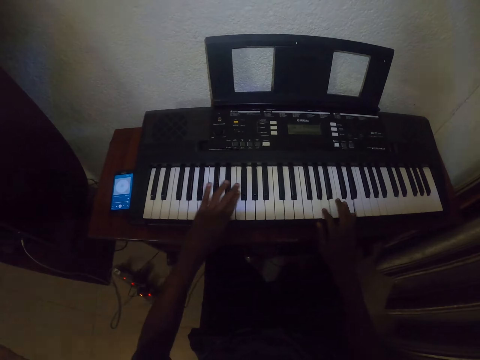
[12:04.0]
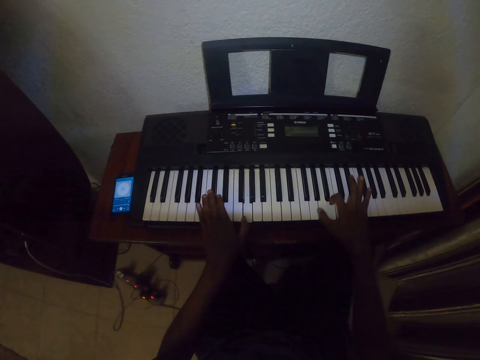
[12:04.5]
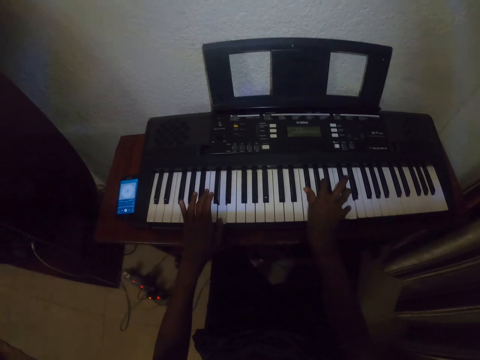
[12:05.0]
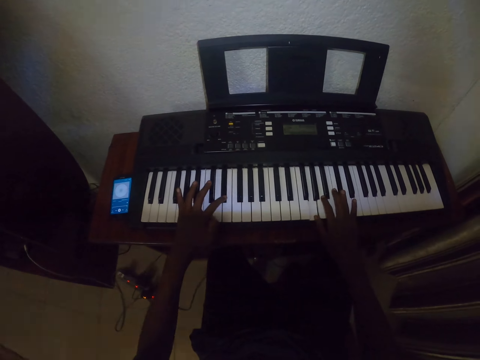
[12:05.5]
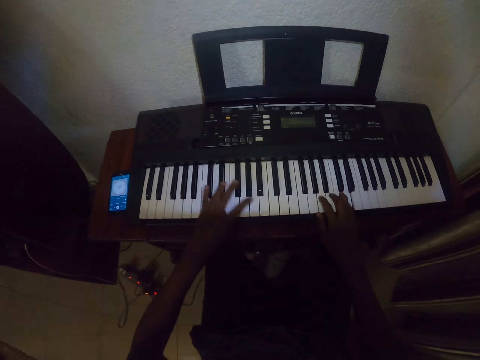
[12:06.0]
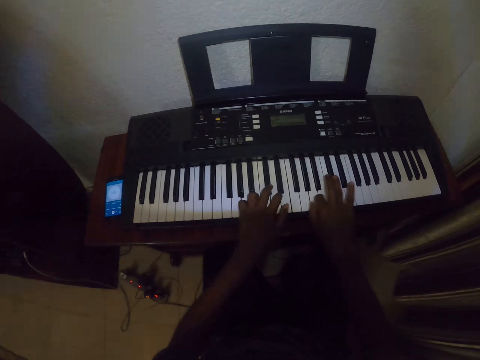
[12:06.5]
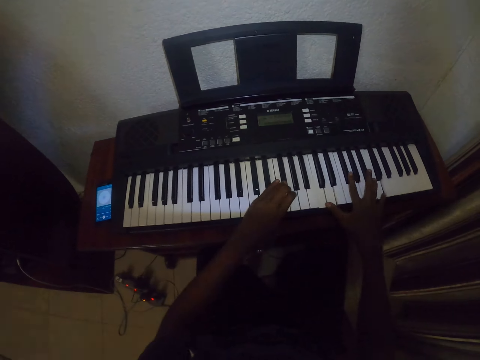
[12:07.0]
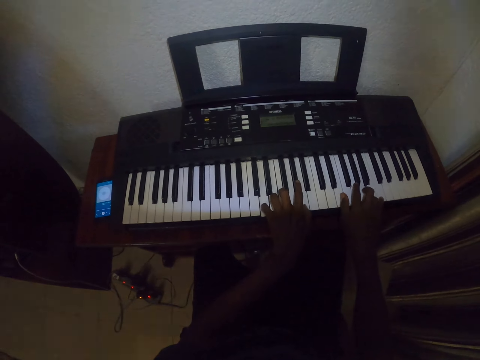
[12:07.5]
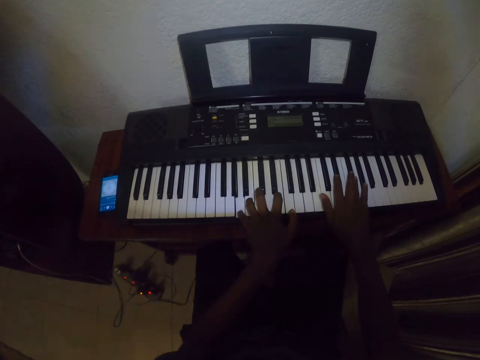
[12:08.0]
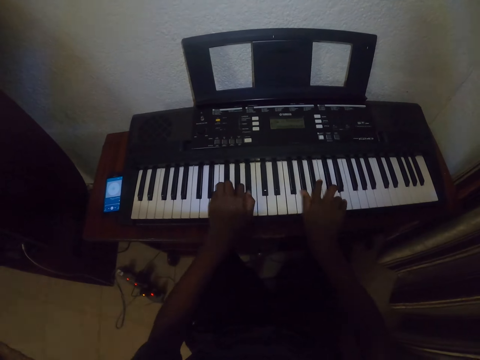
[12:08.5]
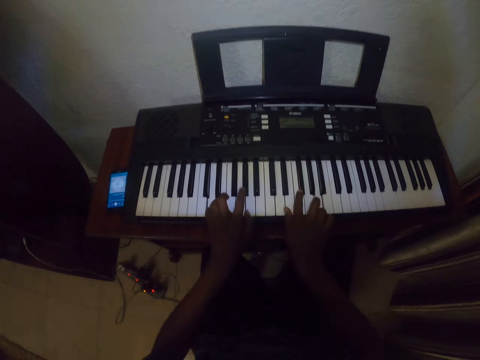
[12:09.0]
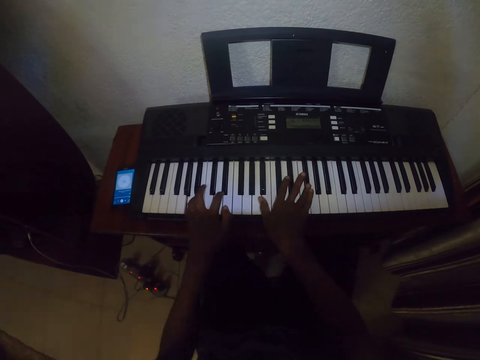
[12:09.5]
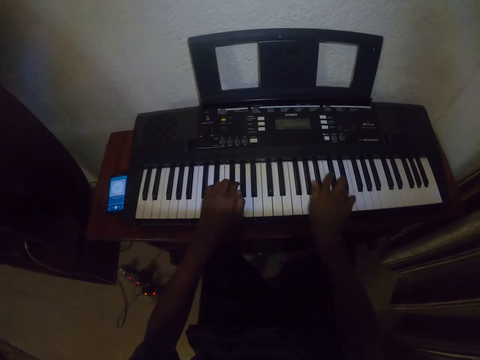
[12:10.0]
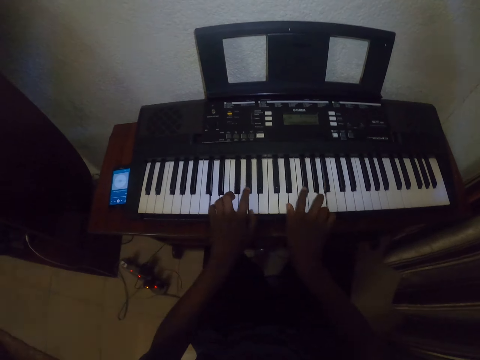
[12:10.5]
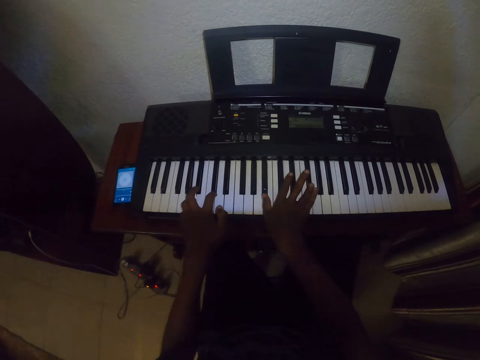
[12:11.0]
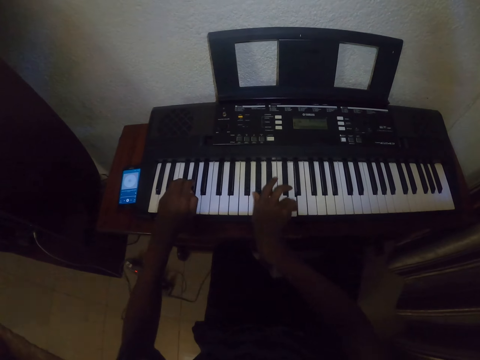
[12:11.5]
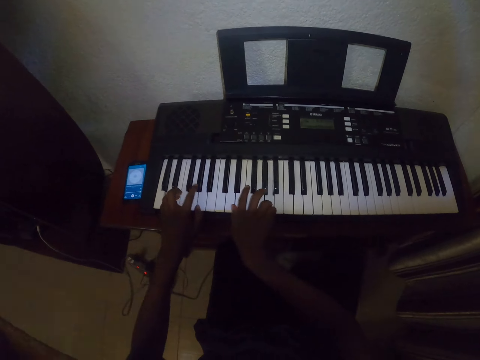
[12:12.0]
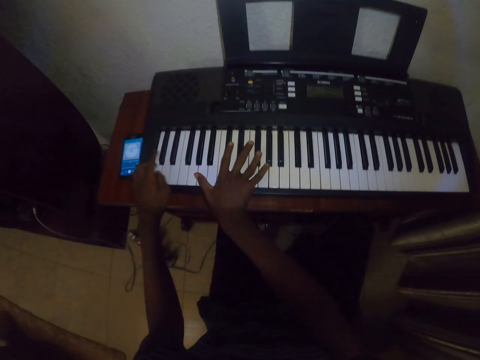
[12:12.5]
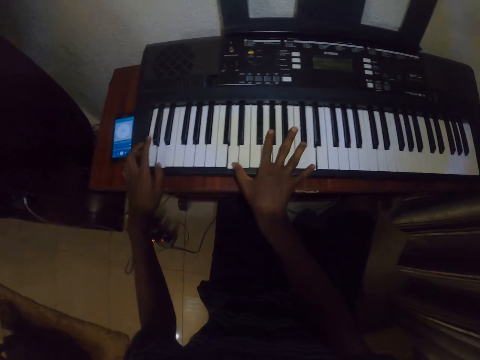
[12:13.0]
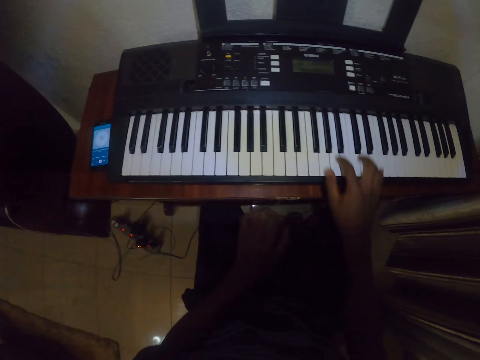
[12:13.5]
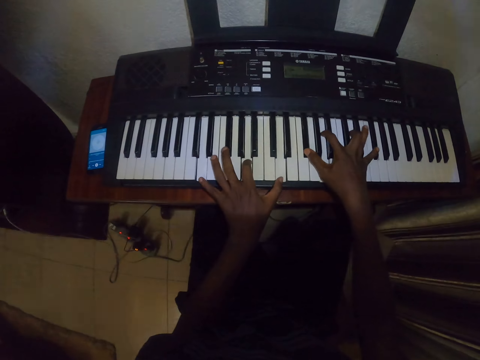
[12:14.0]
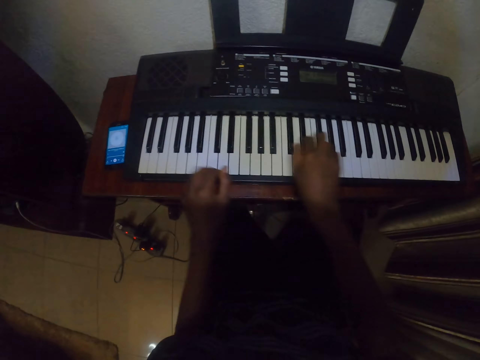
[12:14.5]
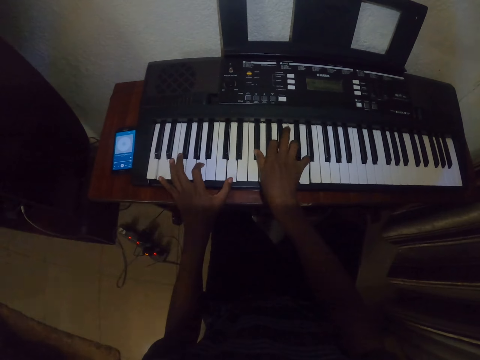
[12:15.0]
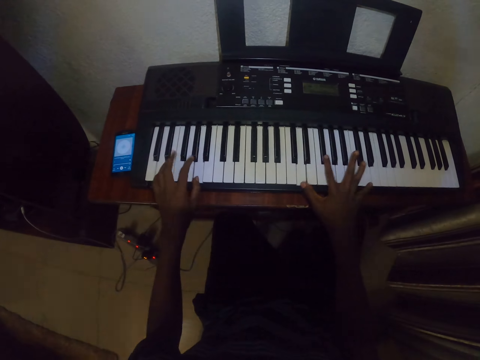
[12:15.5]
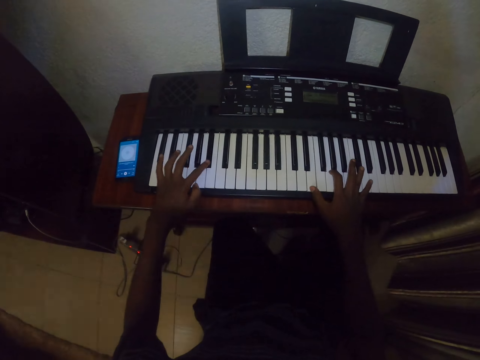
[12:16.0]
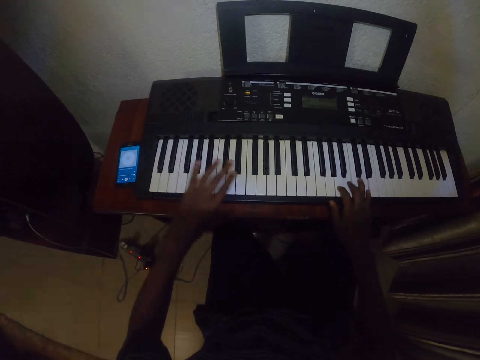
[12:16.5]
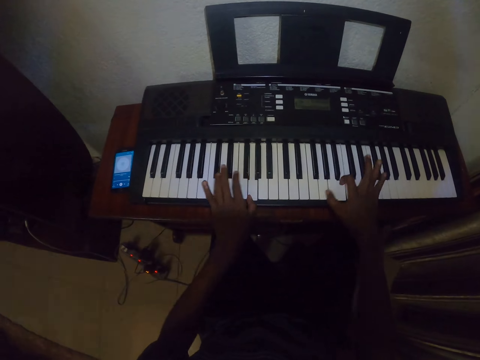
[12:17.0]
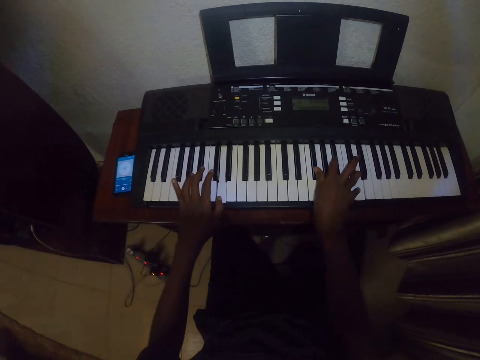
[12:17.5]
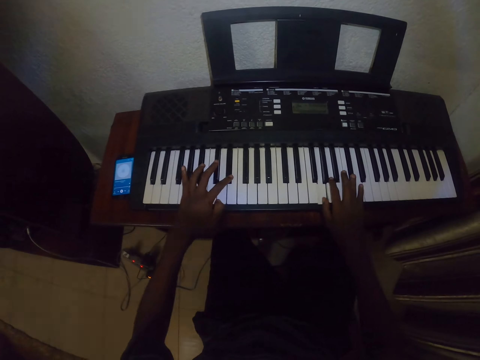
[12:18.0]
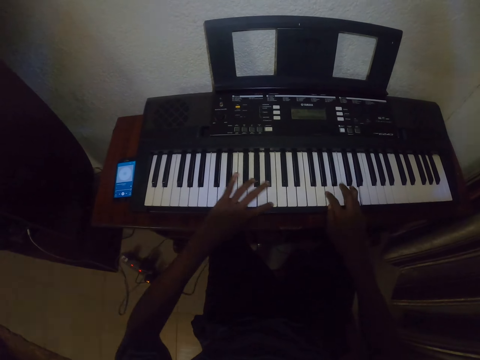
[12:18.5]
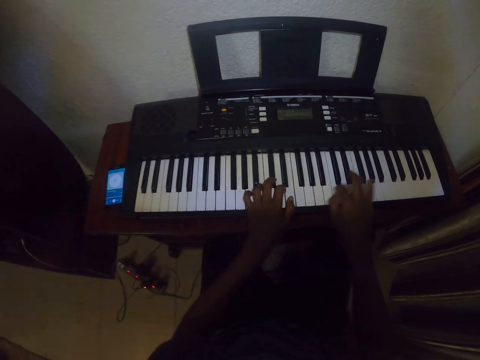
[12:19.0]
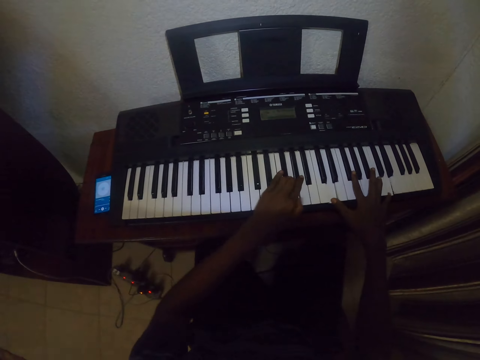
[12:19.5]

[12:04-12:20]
The camera wearer plays the piano with both hands repeatedly.

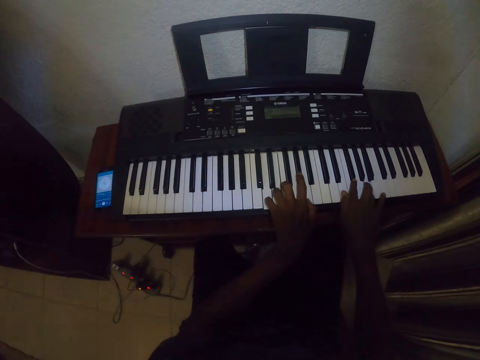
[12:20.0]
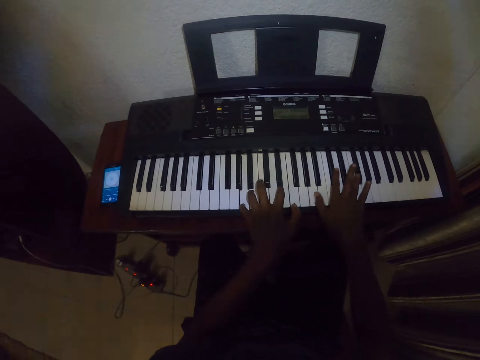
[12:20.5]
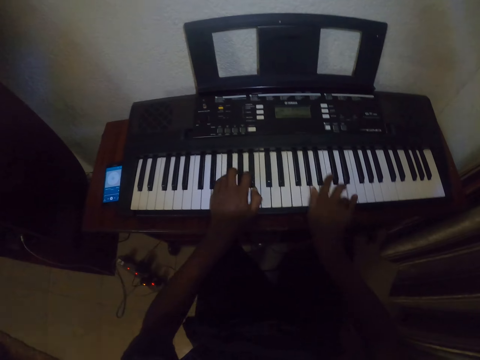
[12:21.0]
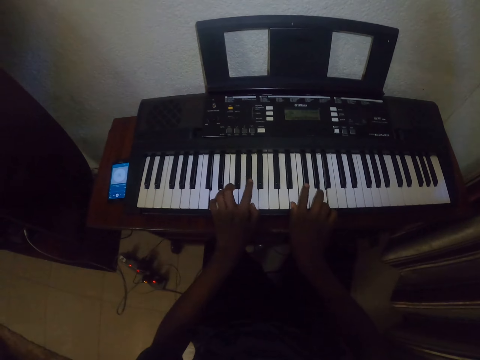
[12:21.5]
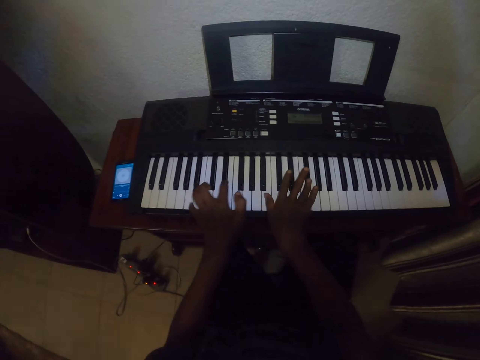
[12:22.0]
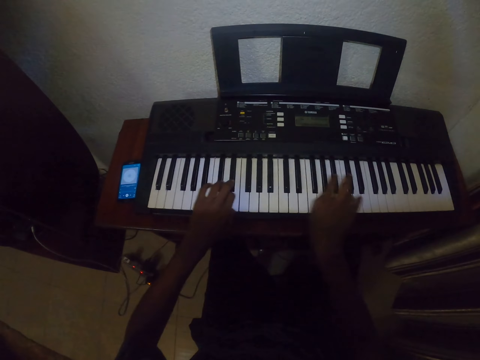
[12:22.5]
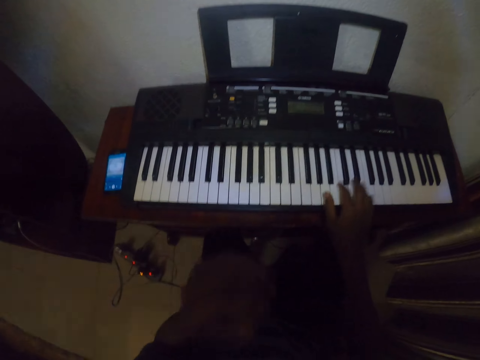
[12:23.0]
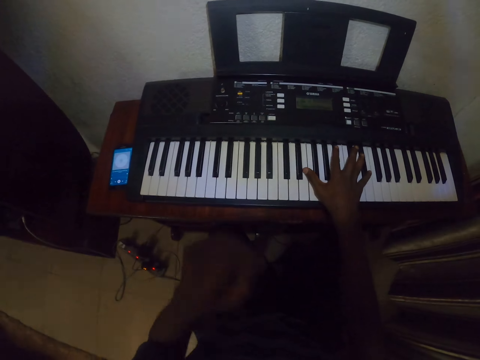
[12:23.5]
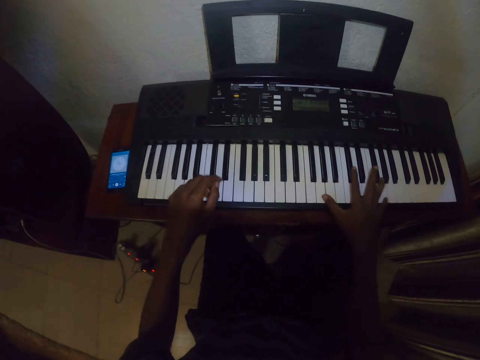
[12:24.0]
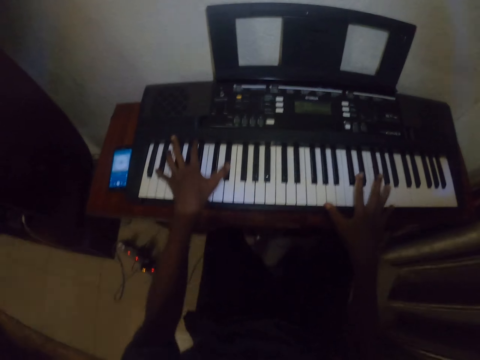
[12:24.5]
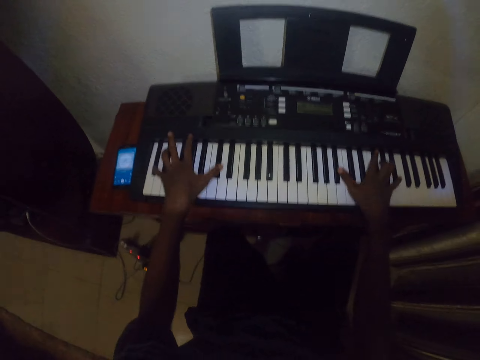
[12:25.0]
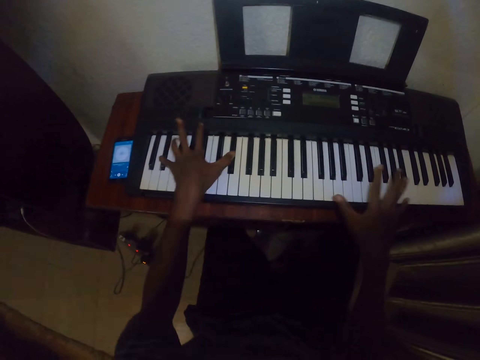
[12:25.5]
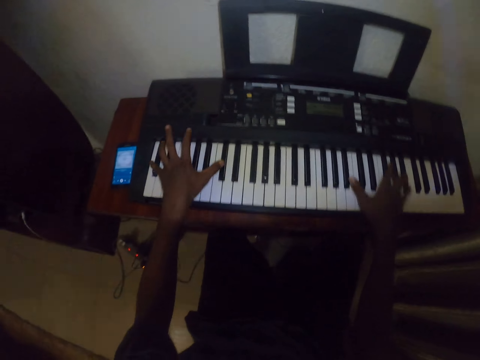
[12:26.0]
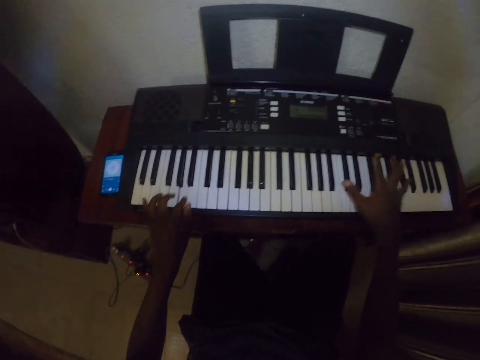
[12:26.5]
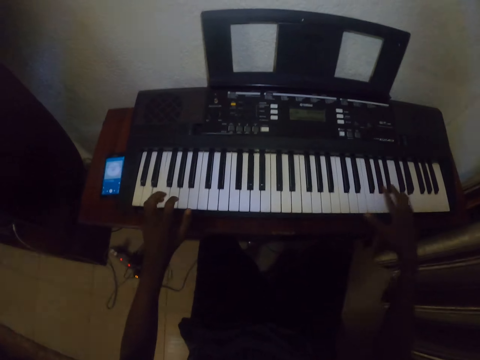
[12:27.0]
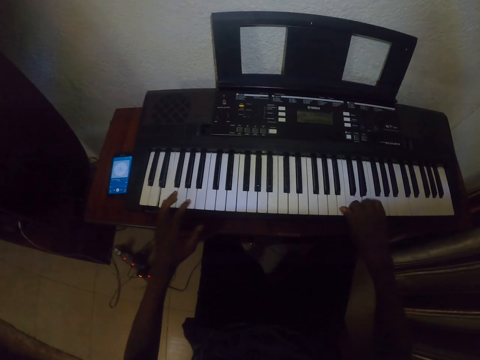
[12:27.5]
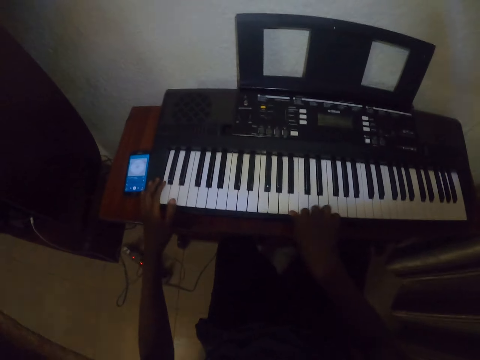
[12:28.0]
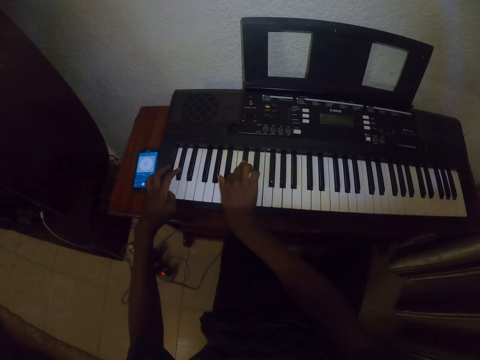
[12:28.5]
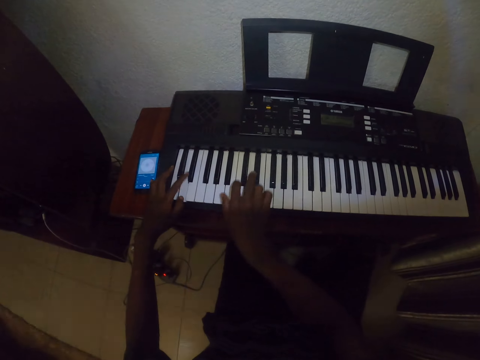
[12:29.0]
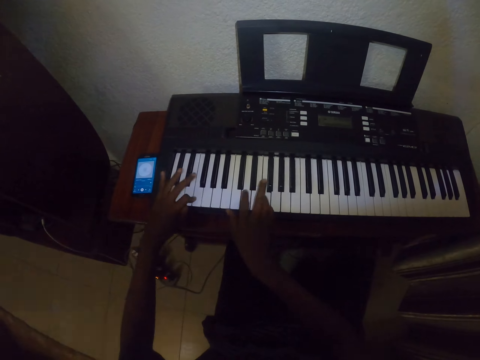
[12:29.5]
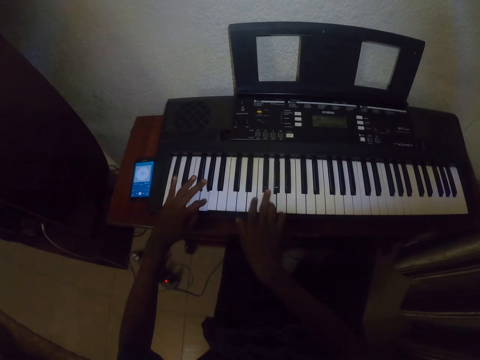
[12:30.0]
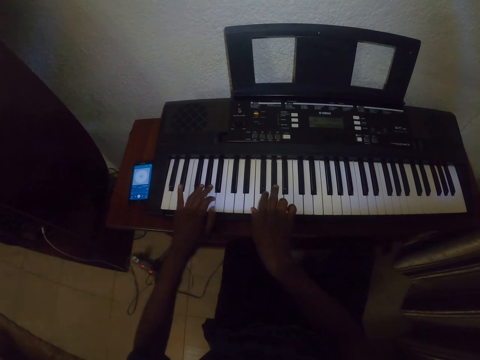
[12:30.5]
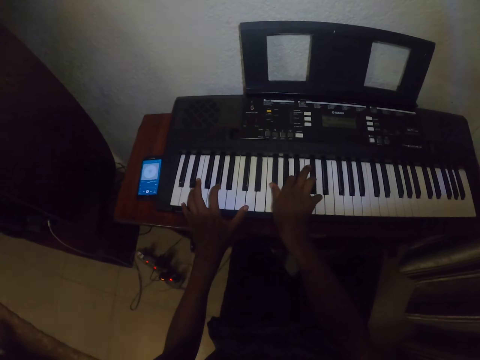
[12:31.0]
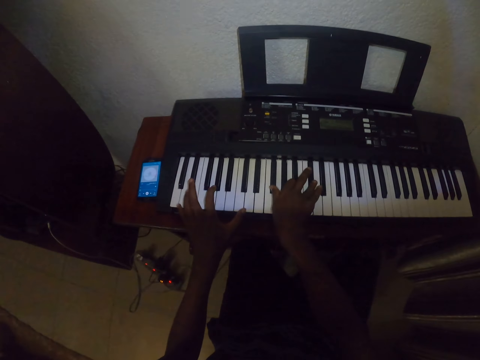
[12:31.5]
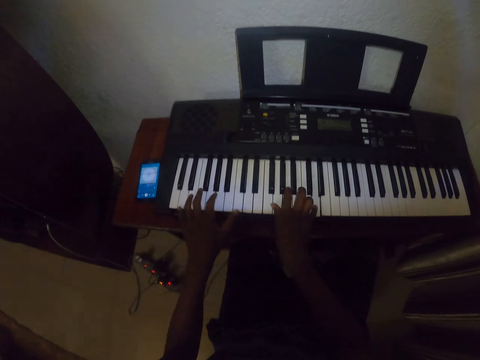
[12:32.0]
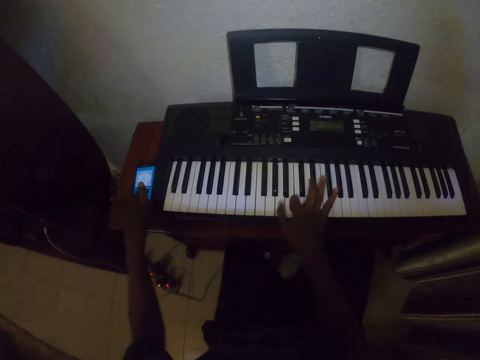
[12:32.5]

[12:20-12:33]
The camera wearer plays the piano with both hands. They play the piano with the right hand. They play the piano with both hands repeatedly.
